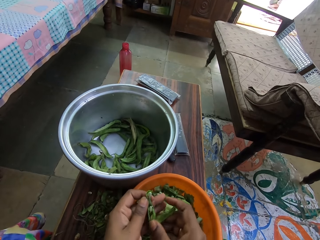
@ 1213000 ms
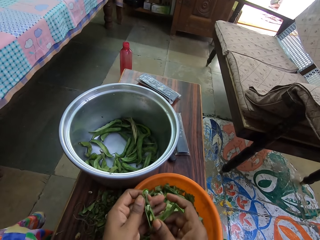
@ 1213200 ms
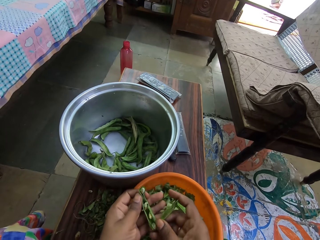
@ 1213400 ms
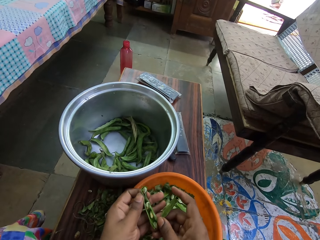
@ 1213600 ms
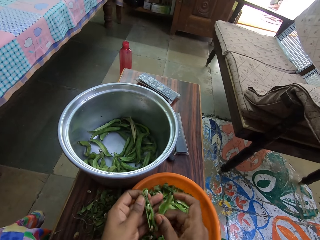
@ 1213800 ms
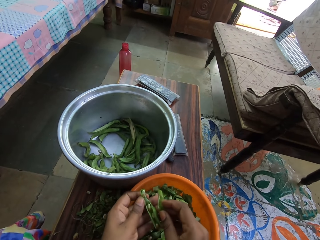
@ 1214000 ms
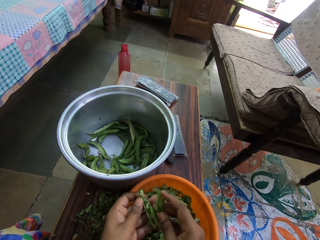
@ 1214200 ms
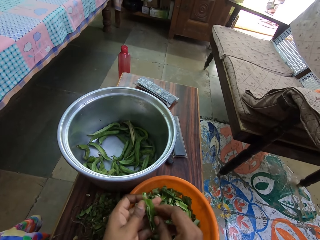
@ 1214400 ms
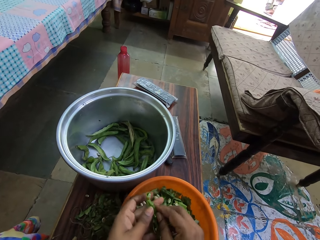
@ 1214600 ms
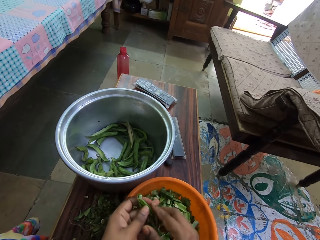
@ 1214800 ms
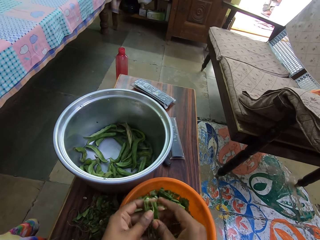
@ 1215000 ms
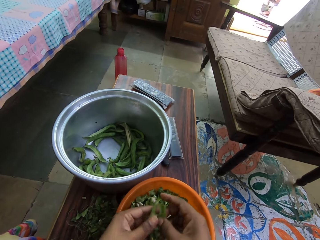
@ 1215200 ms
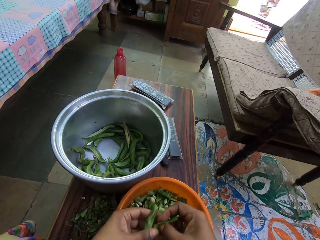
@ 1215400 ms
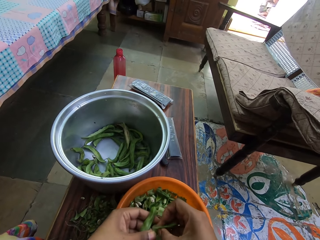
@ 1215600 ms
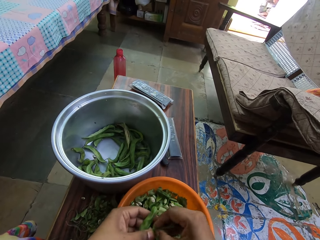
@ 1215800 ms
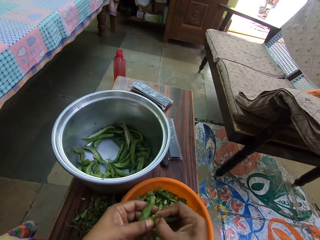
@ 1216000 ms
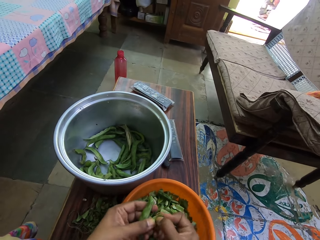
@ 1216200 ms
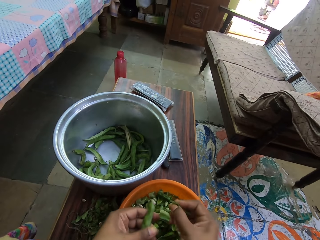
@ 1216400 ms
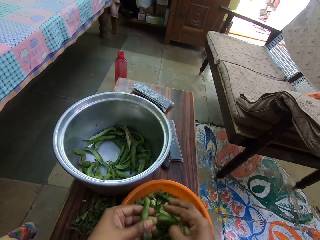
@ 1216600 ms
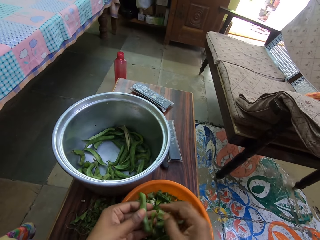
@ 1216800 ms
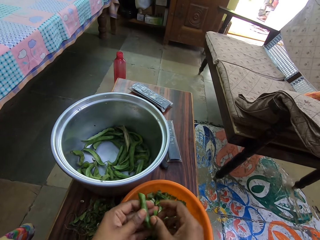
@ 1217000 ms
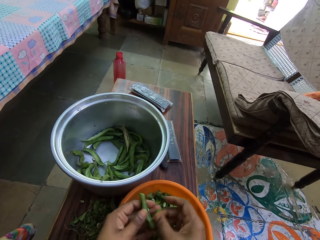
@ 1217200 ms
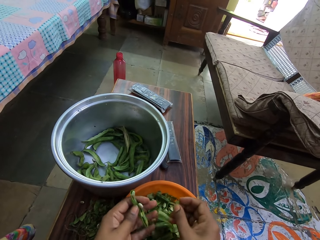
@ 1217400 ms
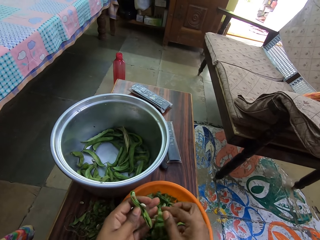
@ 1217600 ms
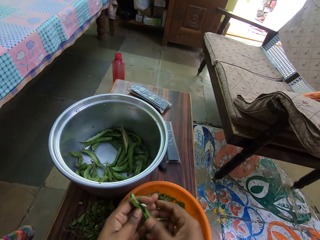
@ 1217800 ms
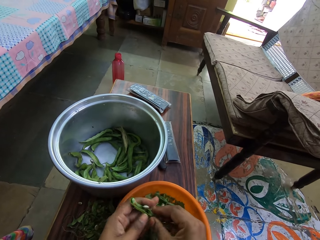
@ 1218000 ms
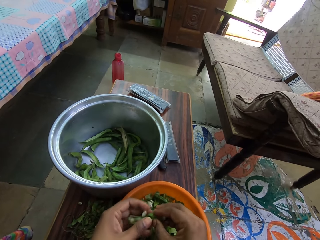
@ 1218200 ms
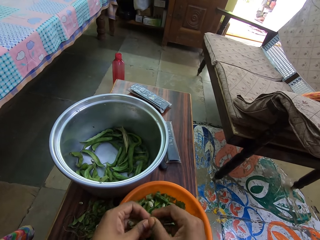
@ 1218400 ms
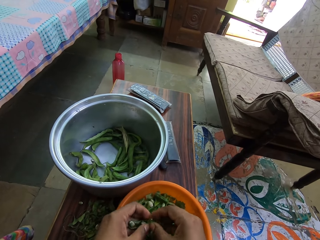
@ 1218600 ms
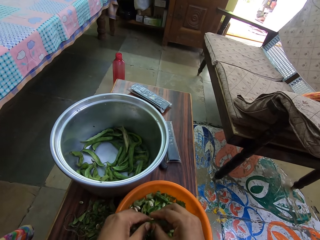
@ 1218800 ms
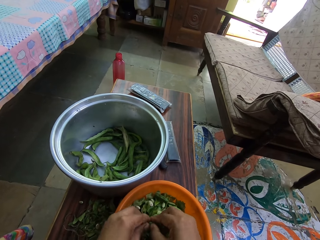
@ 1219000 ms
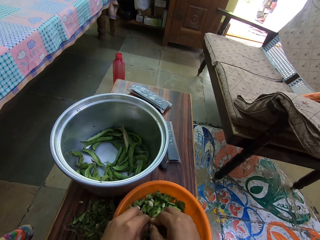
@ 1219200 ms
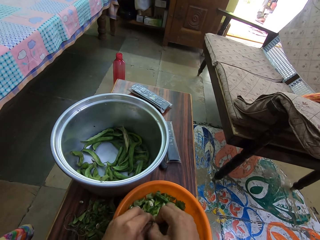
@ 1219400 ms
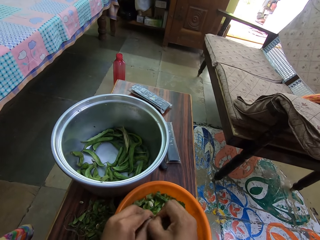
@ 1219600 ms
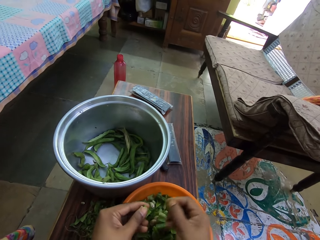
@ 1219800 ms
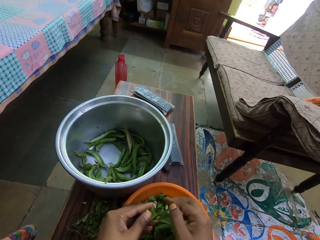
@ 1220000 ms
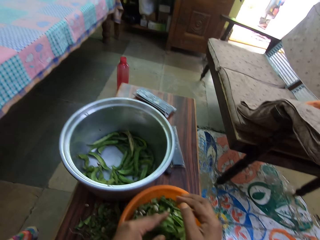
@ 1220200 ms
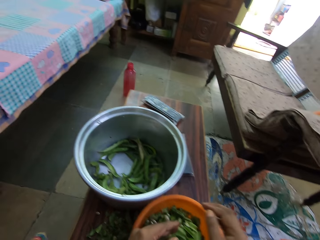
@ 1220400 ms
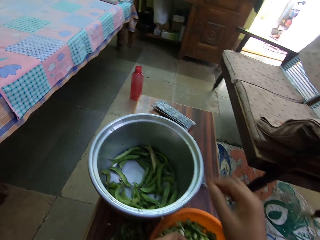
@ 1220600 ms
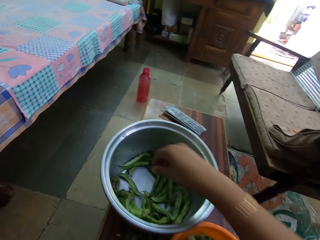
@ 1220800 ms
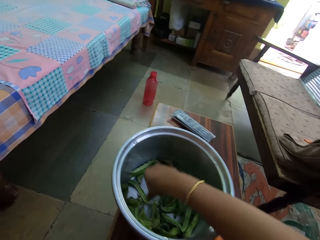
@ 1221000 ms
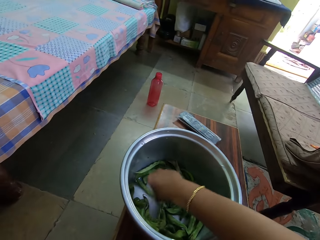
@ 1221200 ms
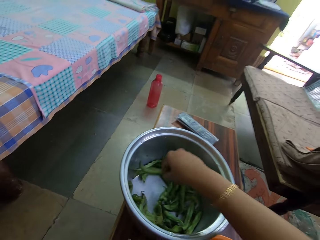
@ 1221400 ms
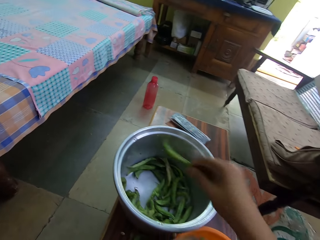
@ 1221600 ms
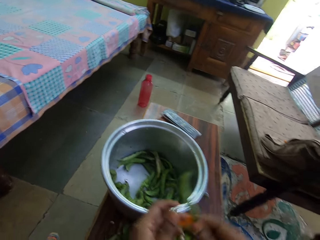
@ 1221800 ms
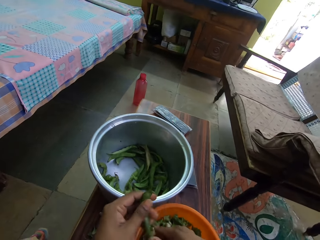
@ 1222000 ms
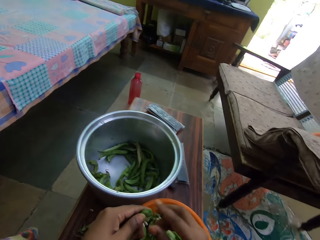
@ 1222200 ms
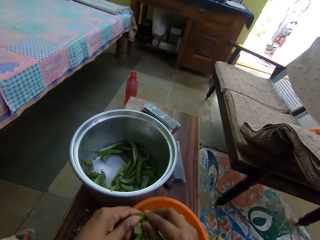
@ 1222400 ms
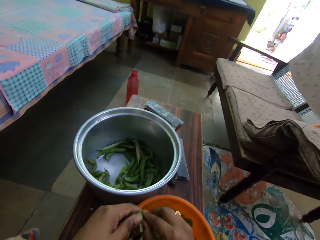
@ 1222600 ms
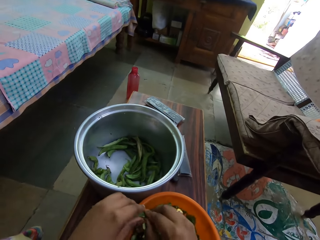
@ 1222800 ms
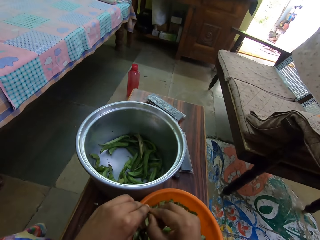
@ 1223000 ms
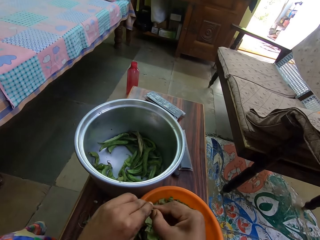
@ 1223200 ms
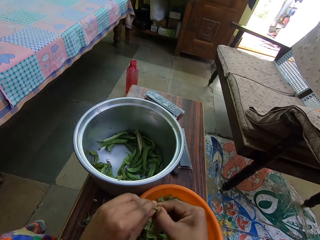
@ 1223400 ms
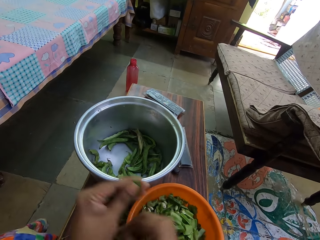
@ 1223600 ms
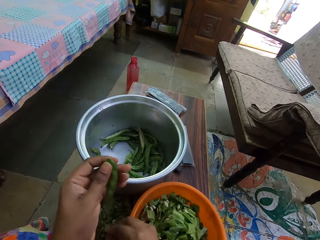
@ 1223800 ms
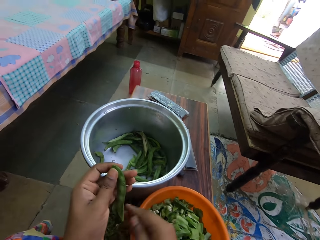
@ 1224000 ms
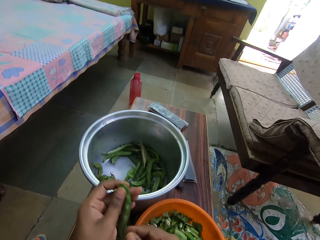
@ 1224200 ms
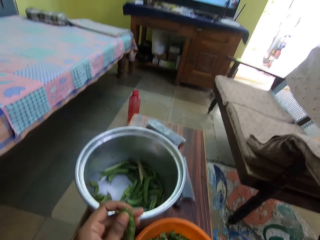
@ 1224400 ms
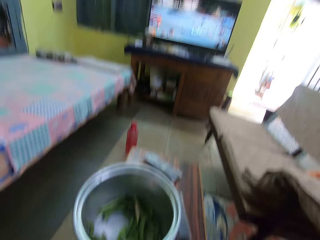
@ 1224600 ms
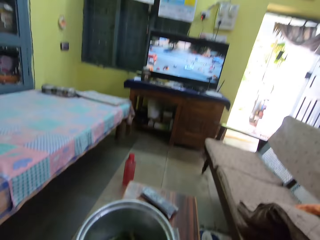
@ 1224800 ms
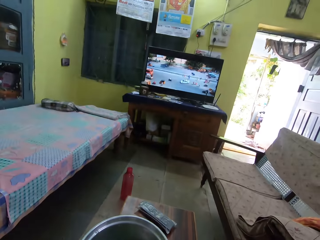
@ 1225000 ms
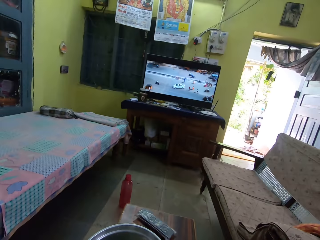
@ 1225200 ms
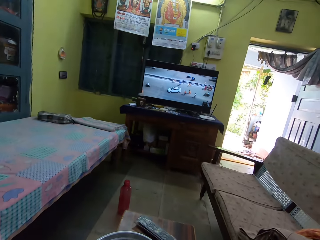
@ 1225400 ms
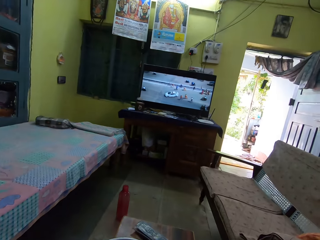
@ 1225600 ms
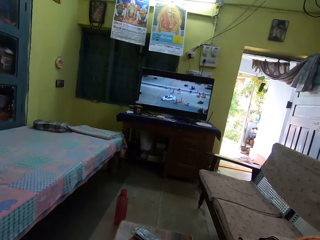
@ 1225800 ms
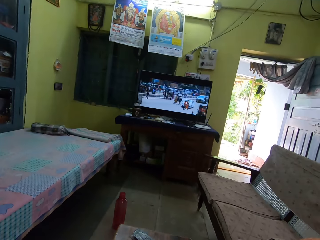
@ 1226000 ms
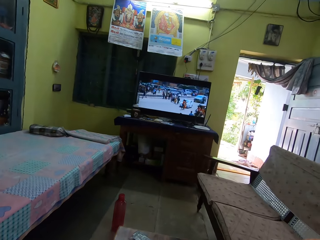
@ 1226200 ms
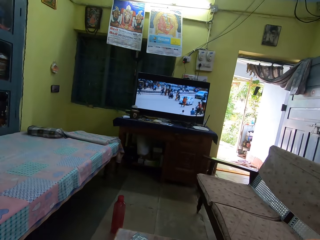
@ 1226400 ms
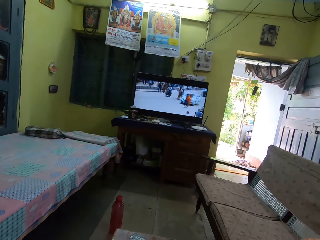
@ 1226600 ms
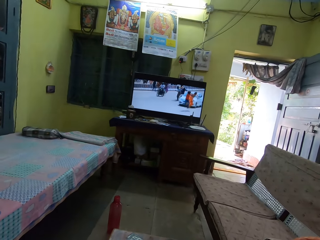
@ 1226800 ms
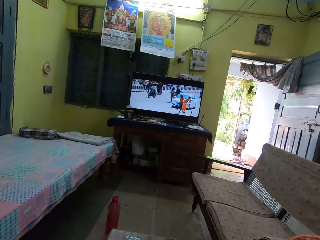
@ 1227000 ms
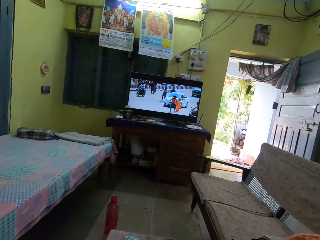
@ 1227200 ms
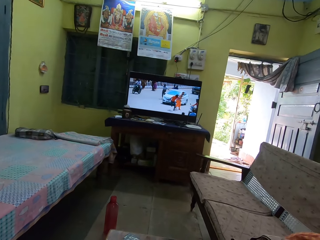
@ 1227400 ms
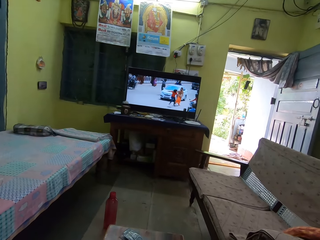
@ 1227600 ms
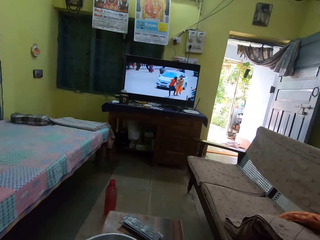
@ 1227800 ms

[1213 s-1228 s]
The camera wearer picks beans from the bowl and removes the beans from the husks. They watch the television.

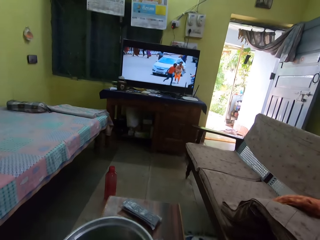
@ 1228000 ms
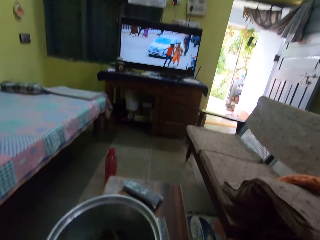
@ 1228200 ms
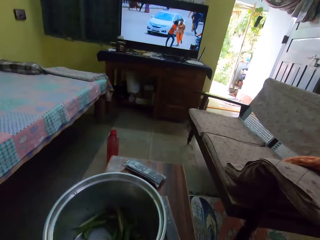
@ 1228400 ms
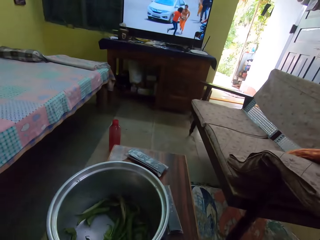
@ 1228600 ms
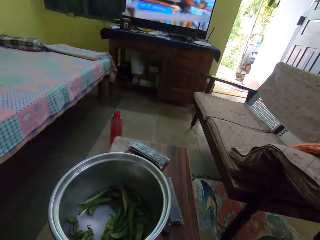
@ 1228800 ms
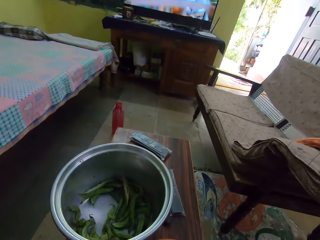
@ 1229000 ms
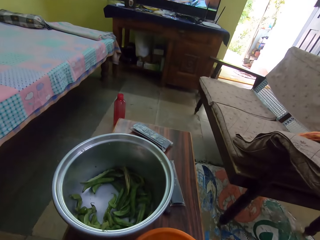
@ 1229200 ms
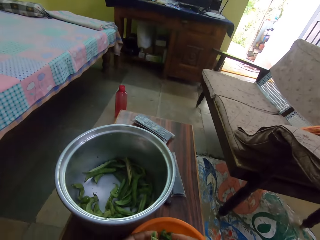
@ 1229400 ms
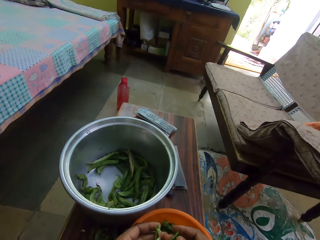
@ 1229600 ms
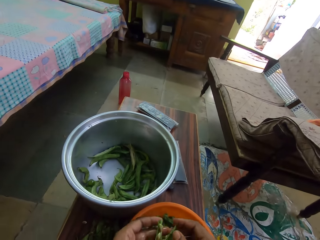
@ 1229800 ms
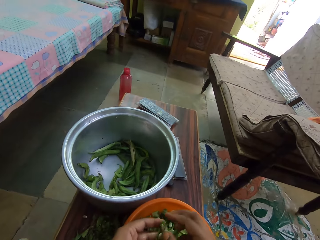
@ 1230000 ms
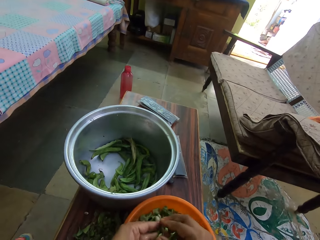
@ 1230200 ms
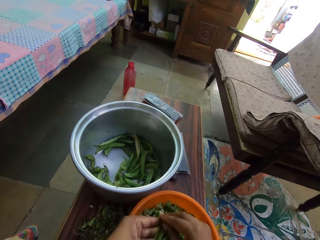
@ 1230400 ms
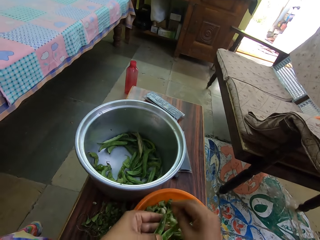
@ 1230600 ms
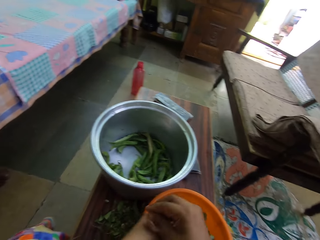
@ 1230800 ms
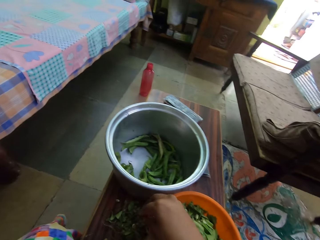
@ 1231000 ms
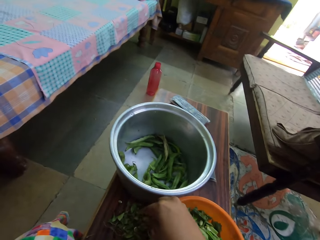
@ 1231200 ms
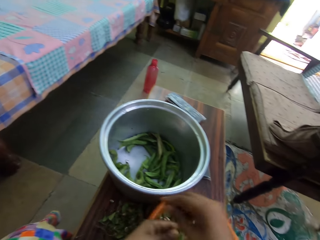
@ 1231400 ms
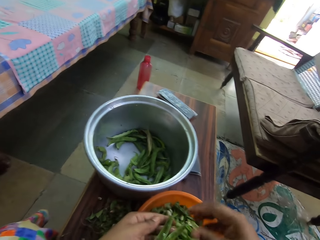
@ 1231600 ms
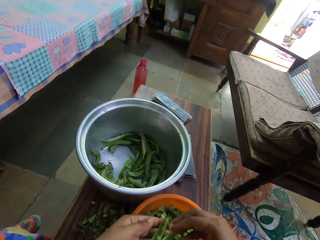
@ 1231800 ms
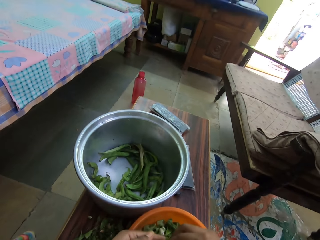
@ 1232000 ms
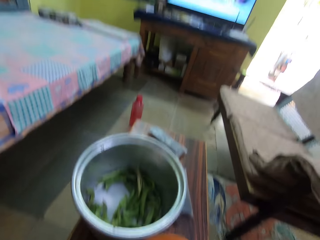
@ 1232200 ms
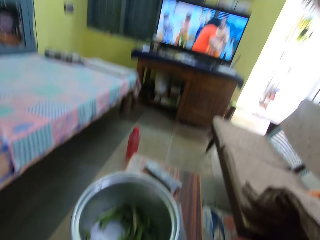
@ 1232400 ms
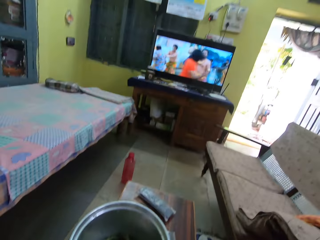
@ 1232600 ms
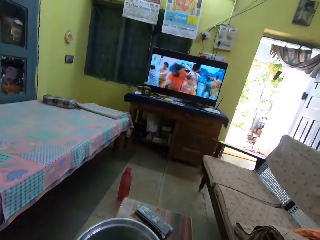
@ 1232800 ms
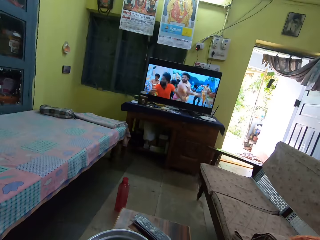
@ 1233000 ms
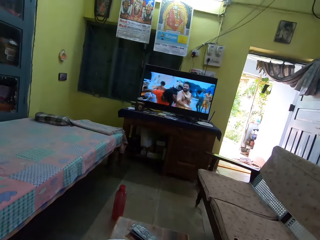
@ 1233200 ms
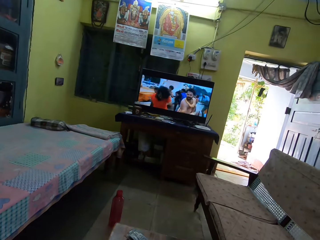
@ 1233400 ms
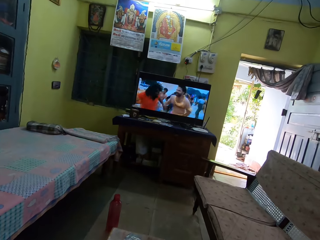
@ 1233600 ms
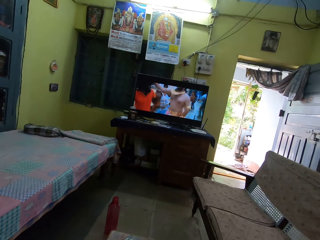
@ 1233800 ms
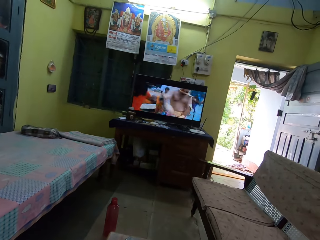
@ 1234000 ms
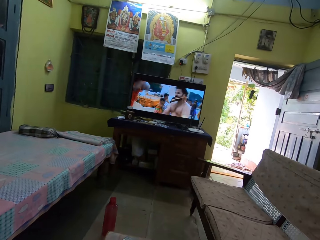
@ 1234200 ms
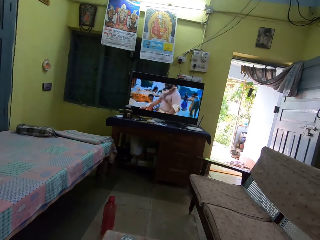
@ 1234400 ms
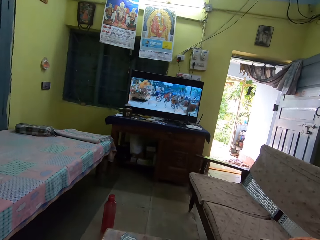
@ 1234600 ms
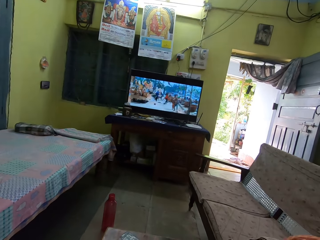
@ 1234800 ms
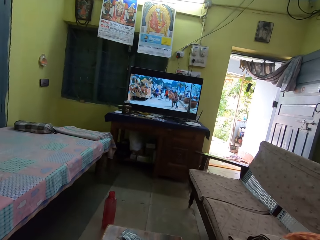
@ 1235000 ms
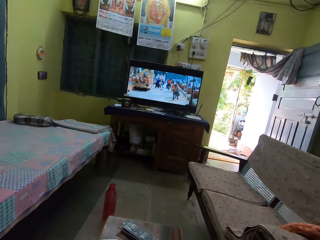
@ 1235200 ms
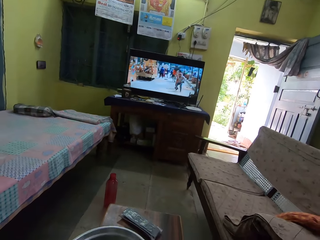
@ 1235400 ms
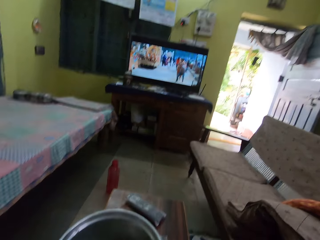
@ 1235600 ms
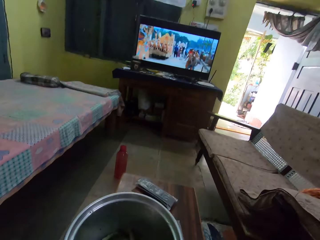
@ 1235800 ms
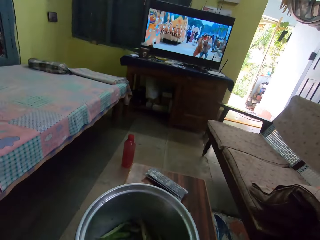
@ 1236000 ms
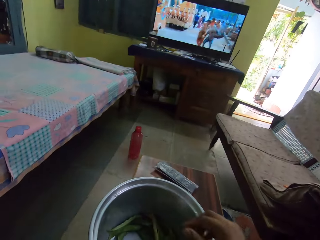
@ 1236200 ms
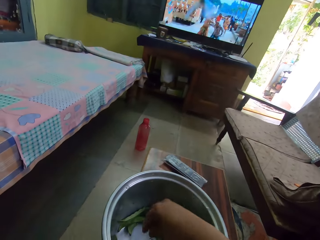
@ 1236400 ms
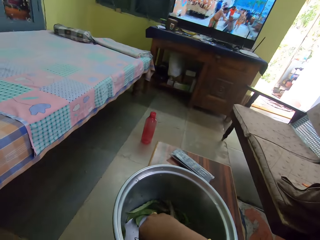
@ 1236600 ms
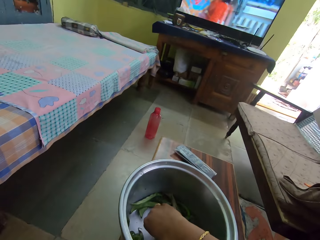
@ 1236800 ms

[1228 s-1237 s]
The camera wearer looks at the cooking pot. They remove beans from the husks. They watch the television.
